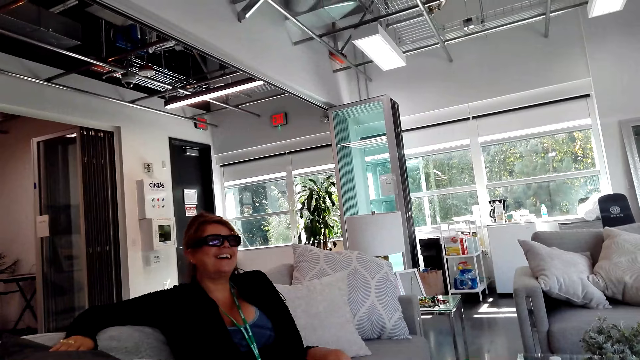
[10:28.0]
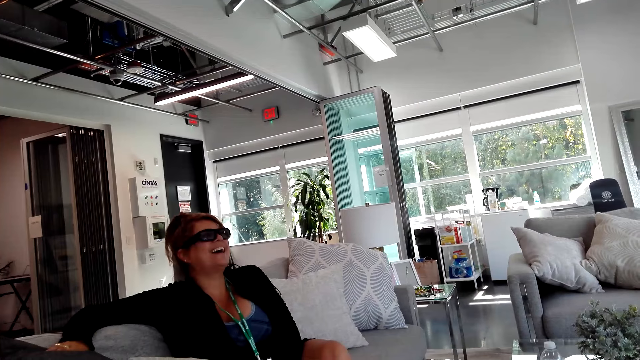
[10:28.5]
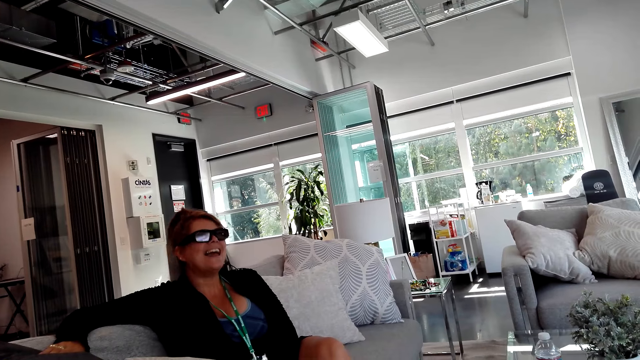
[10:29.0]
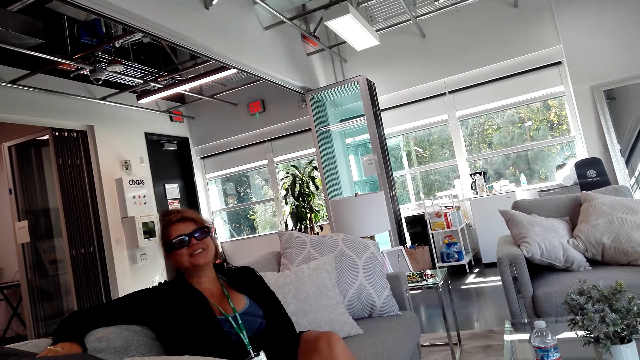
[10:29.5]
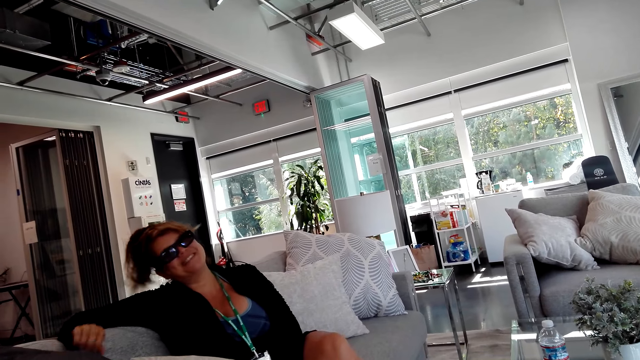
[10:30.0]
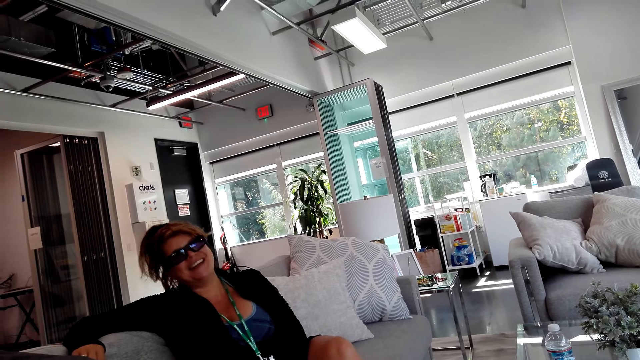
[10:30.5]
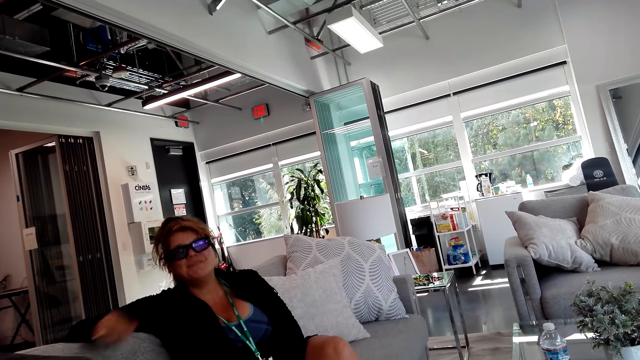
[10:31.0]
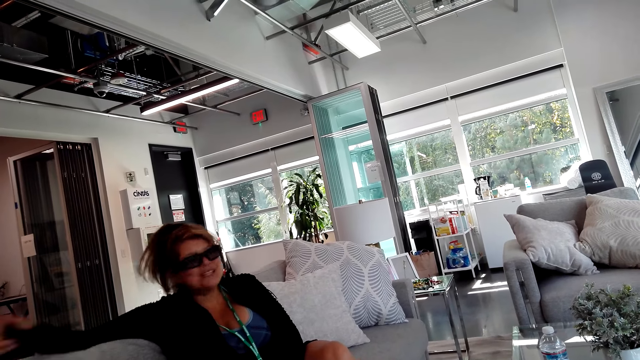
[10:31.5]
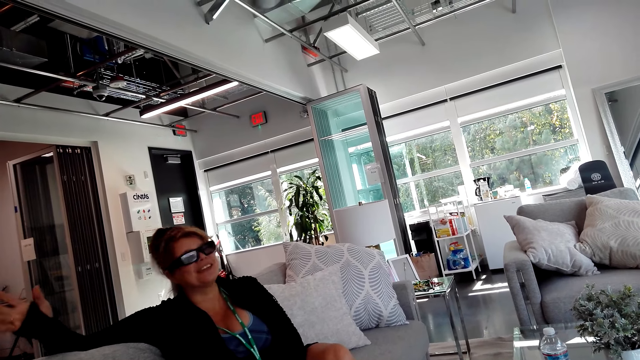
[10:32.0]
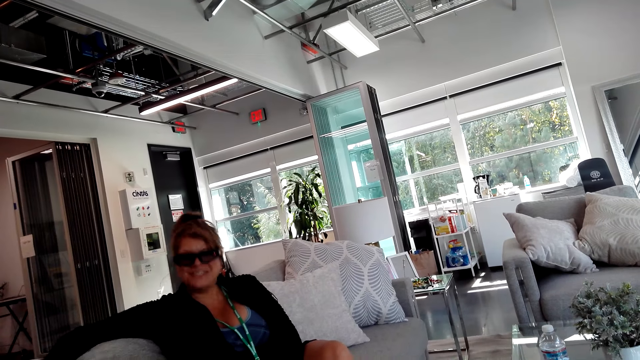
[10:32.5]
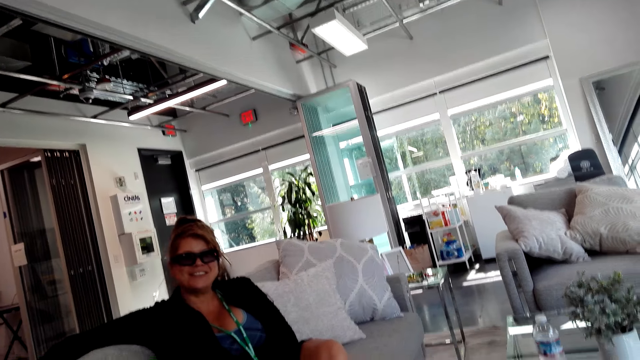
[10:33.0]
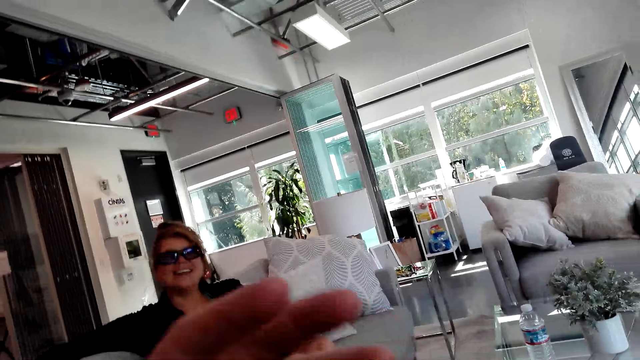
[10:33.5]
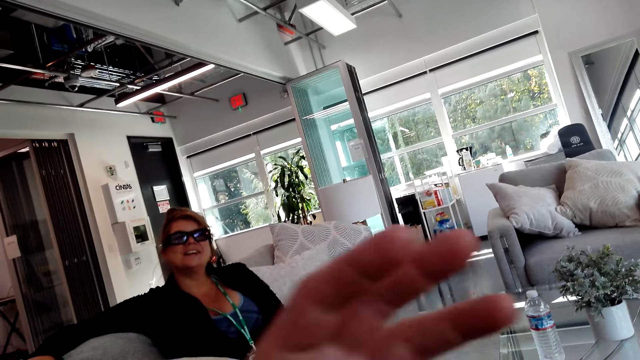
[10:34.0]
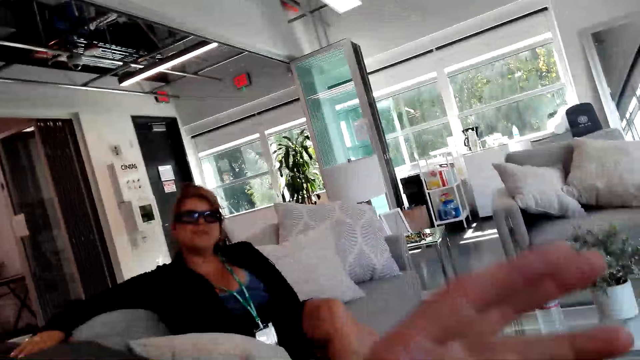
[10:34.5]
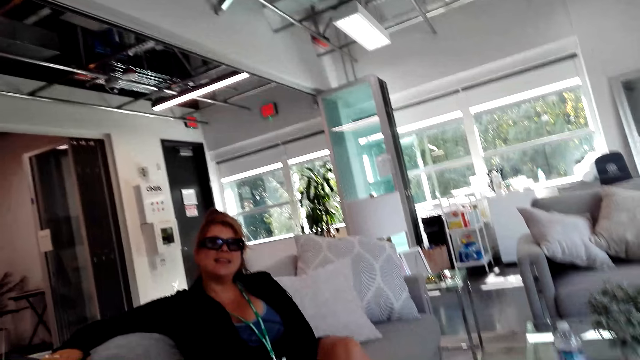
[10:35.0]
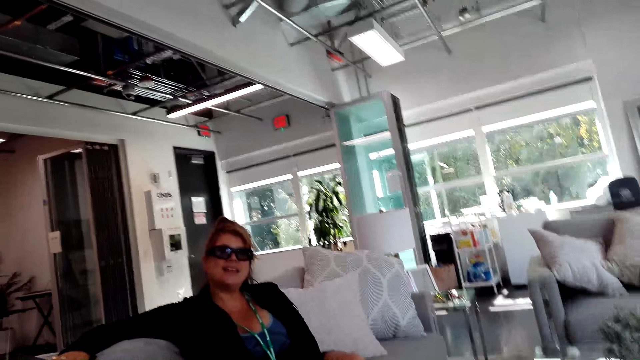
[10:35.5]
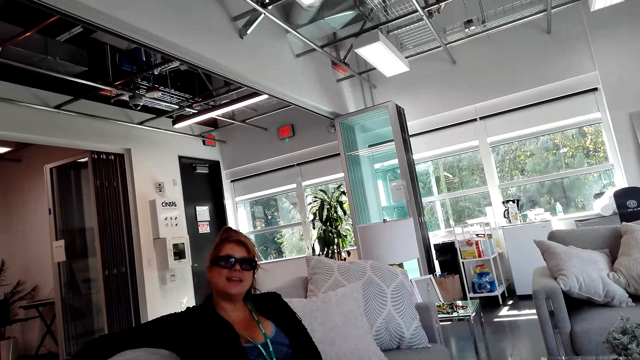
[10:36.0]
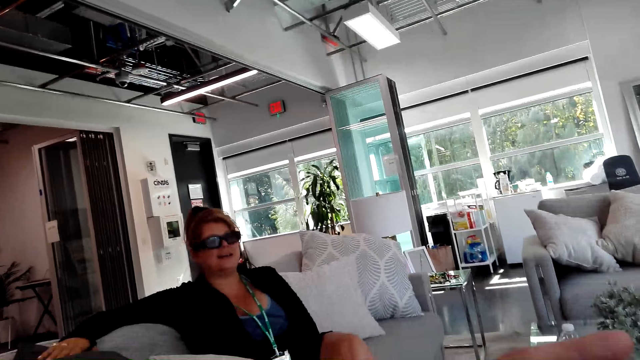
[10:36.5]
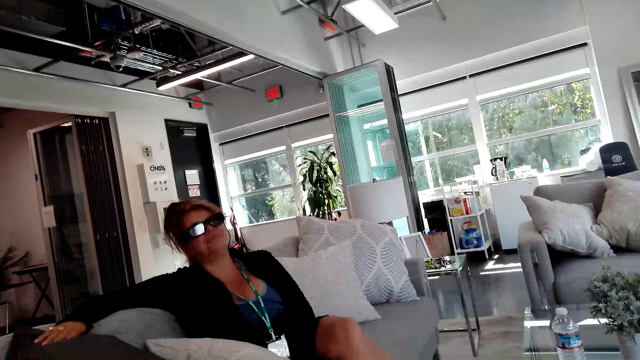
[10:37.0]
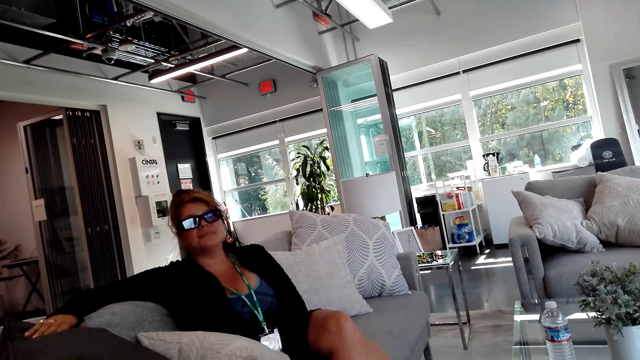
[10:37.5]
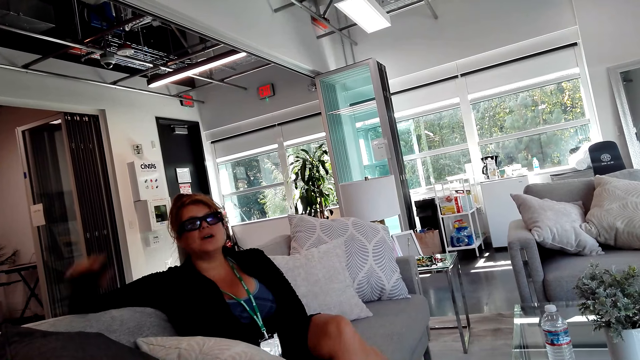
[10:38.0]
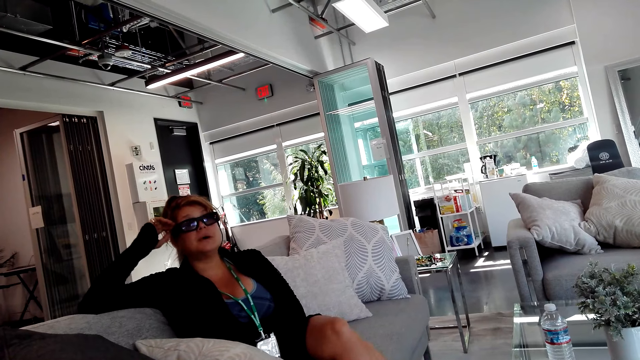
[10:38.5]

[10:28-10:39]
A girl touches the lips. The camera wearer talks to the girl. They raise the left hand. They talk to the girl.

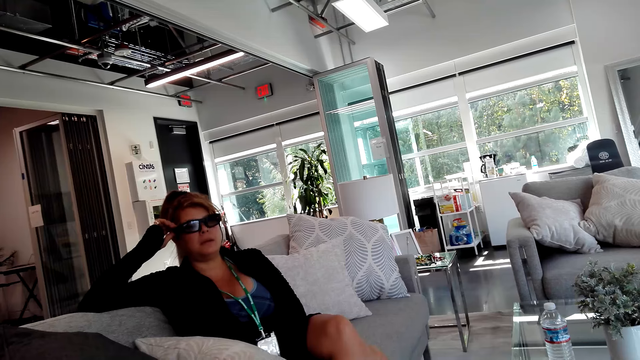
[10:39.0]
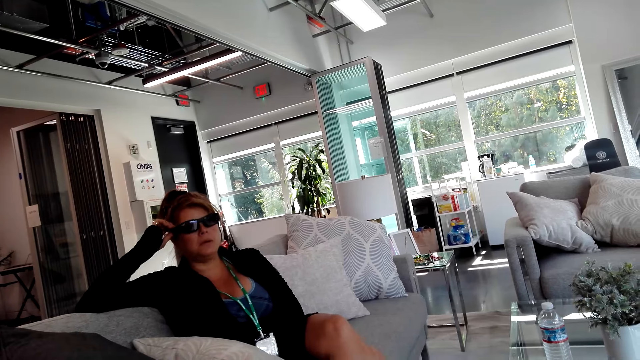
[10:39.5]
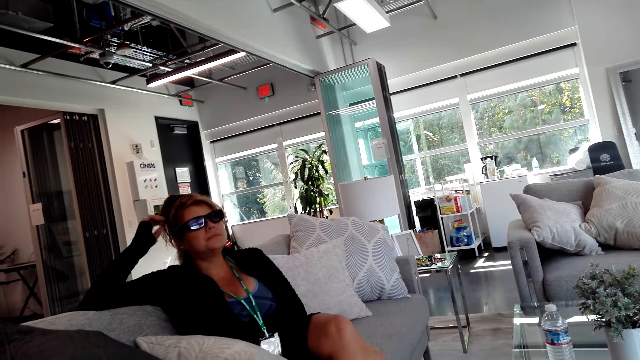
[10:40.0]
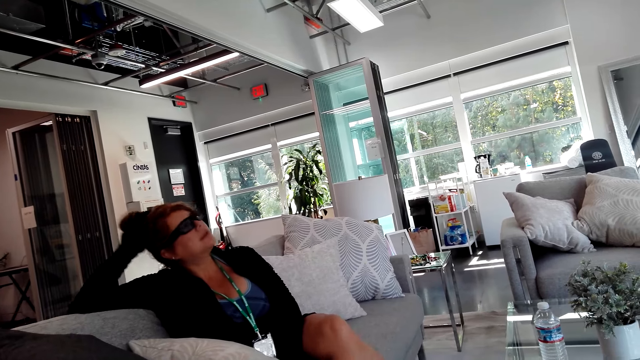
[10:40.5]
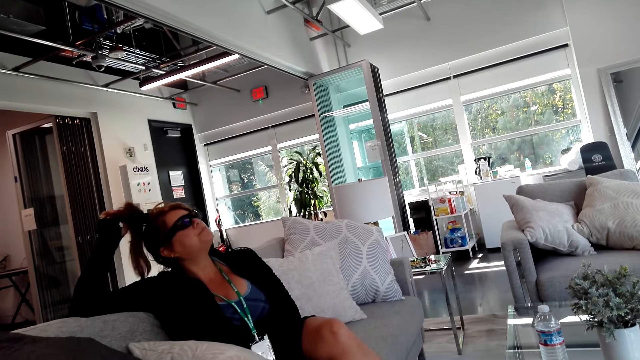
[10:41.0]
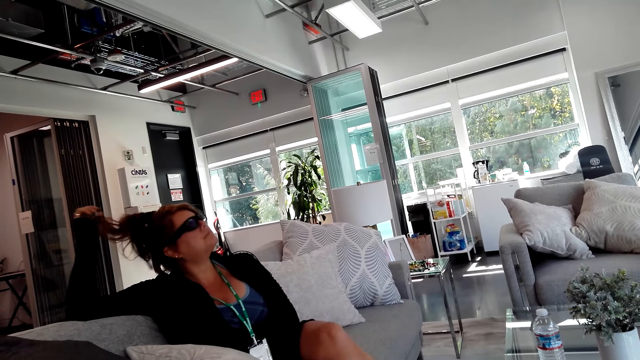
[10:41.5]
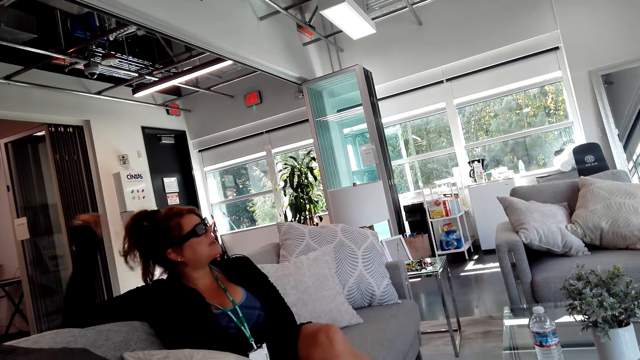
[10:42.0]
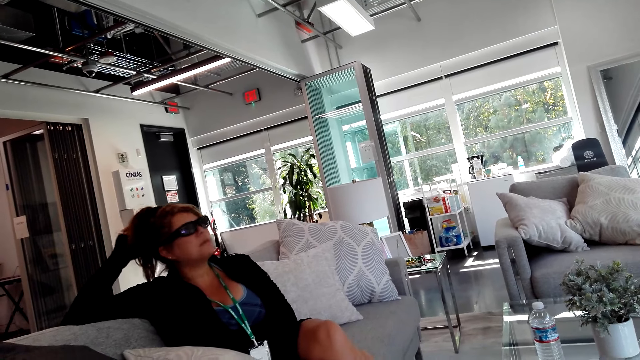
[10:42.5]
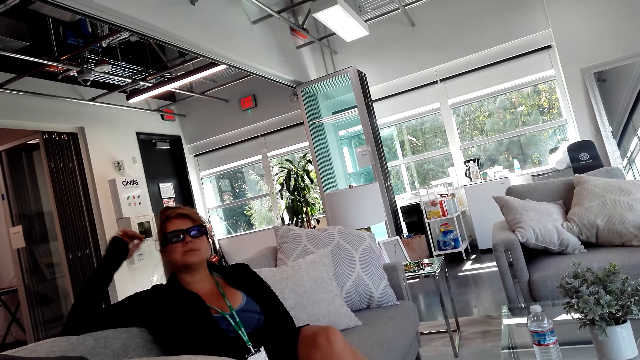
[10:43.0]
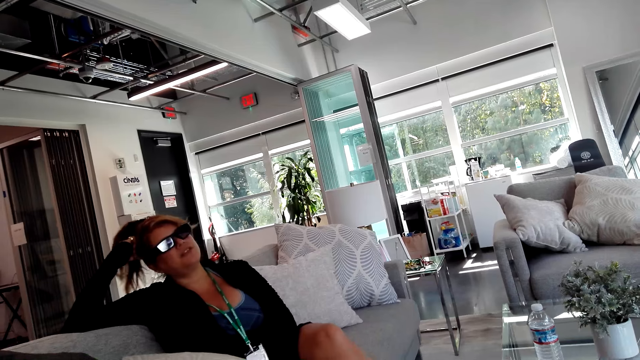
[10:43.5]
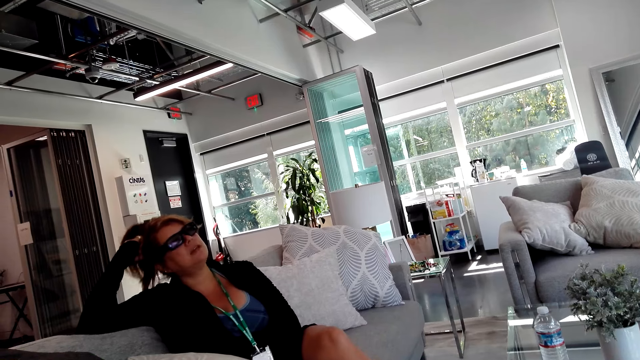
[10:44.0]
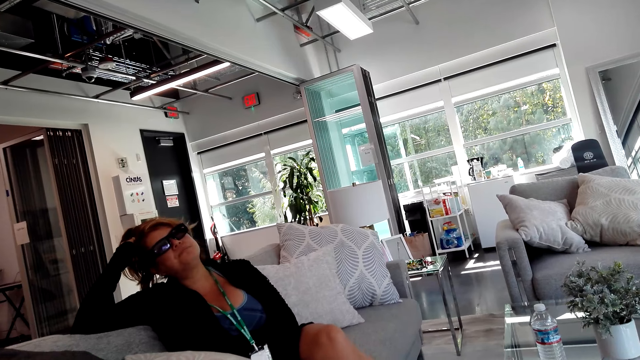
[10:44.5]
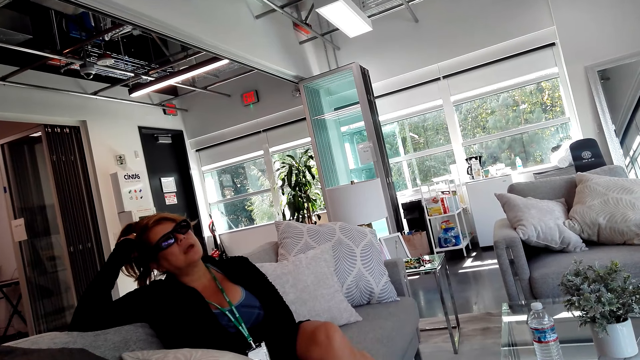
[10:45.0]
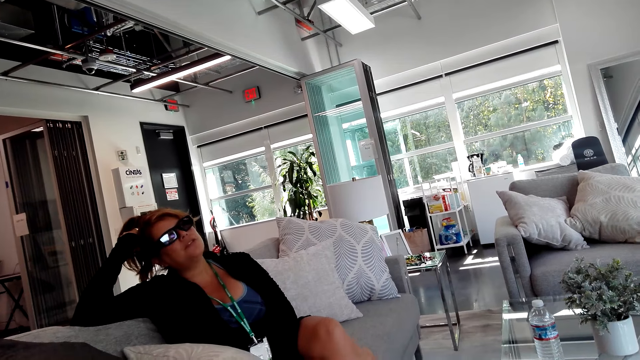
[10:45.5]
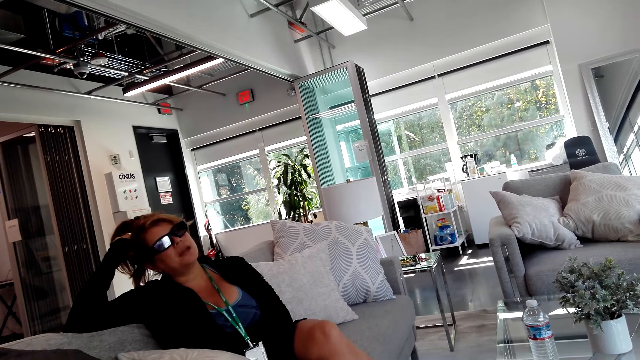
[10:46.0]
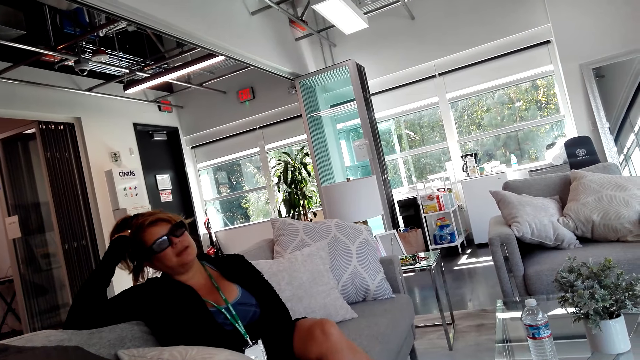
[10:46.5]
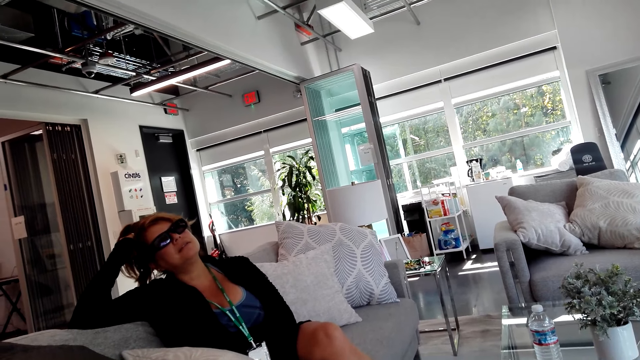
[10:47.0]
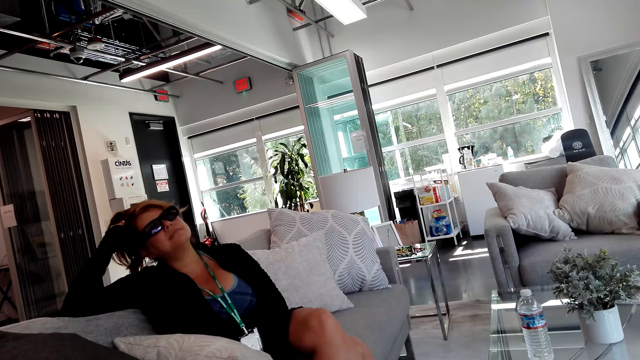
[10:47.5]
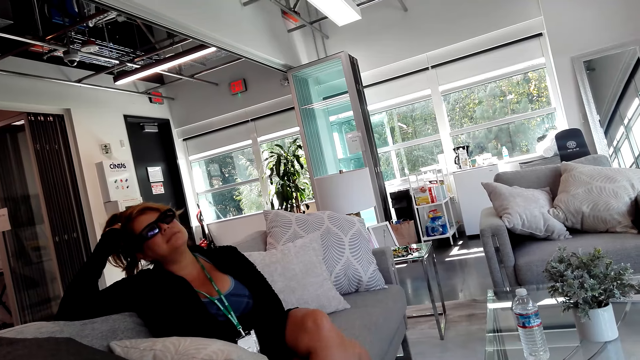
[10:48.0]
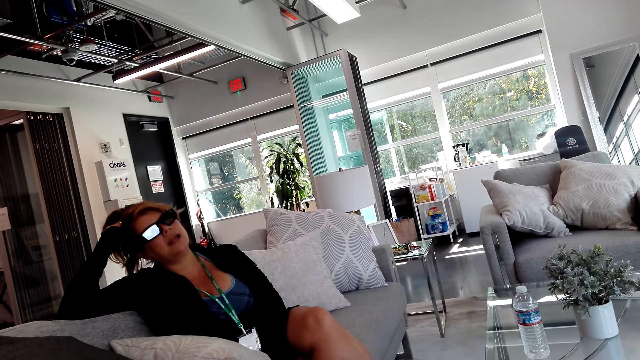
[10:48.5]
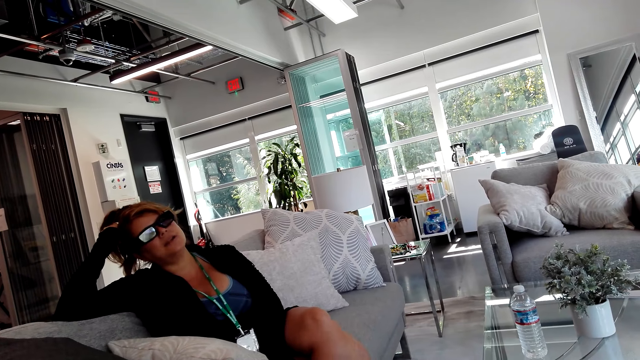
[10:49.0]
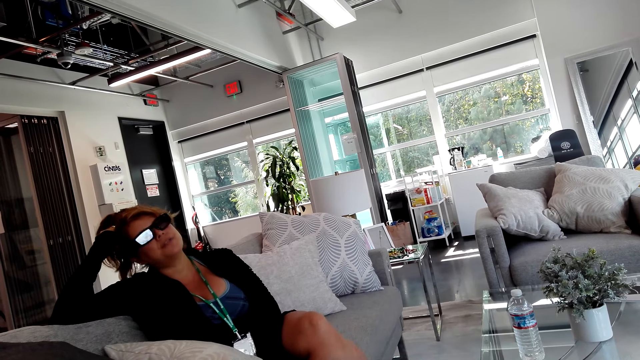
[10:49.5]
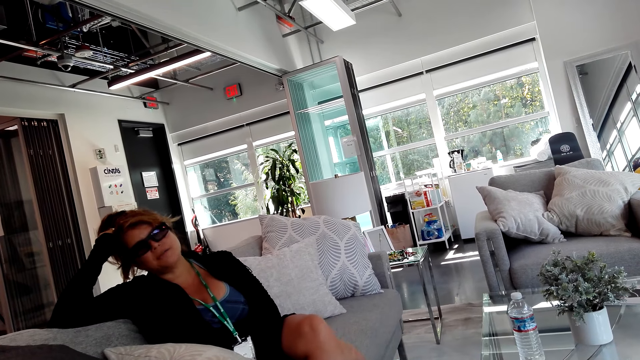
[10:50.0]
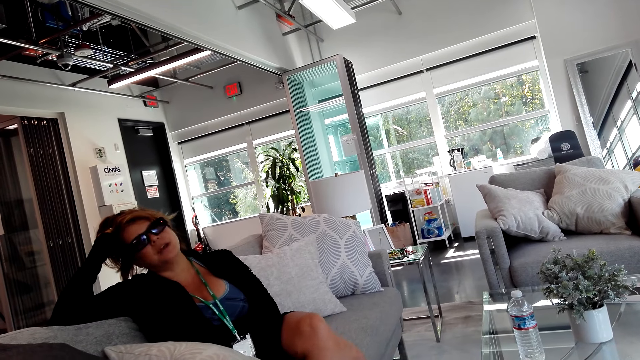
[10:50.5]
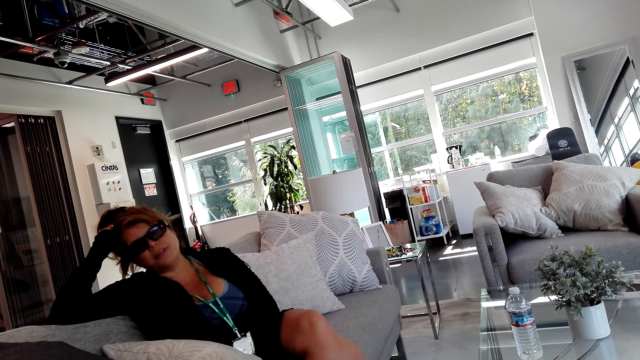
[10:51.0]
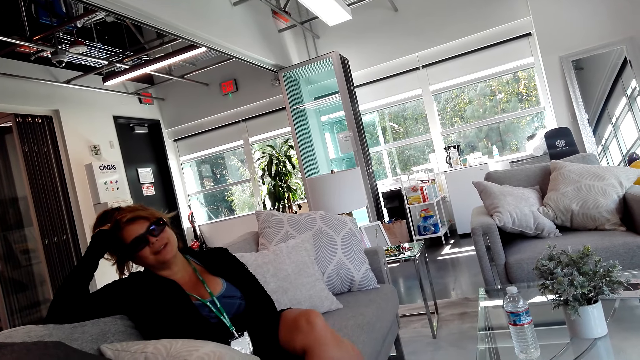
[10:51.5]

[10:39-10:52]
The girl touches the glasses, touches the hair and leans on a chair. The camera wearer talks to the girl.
